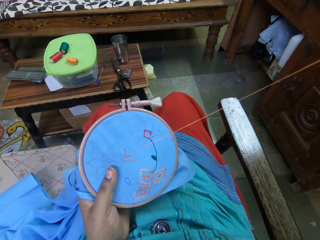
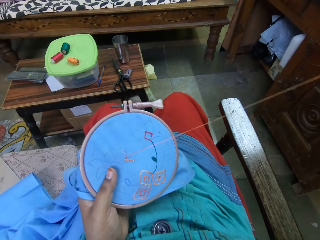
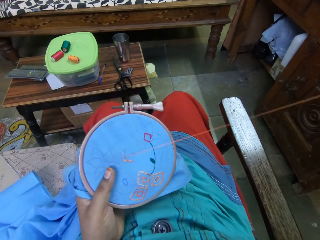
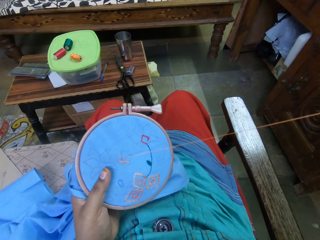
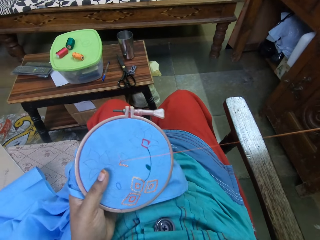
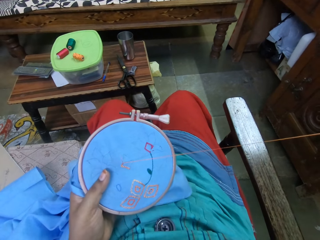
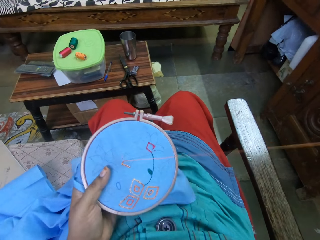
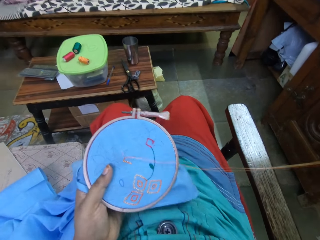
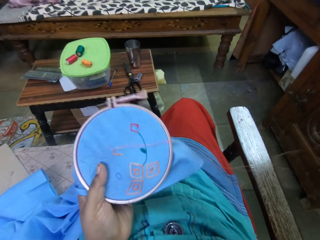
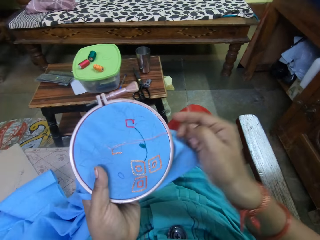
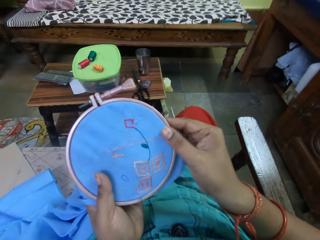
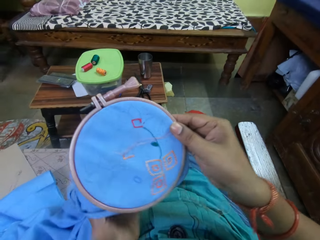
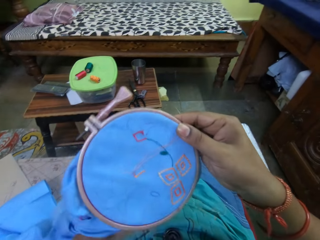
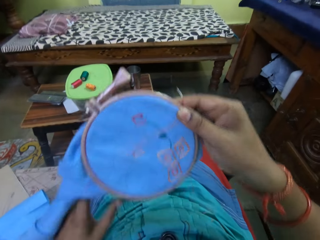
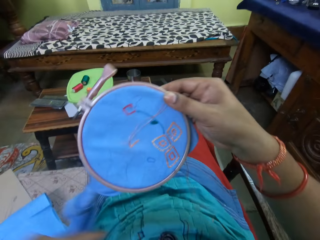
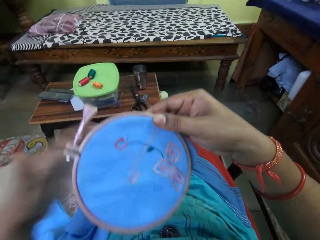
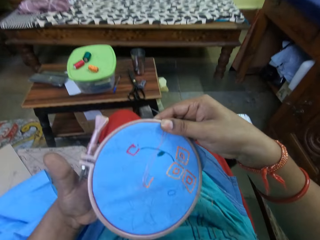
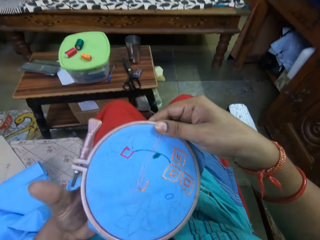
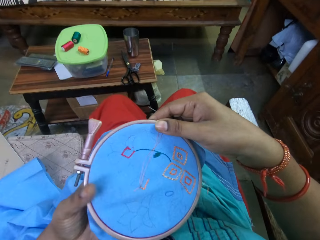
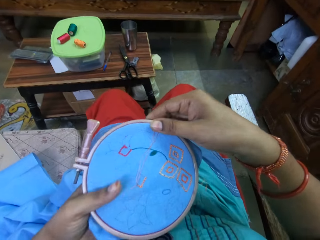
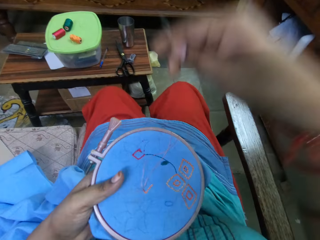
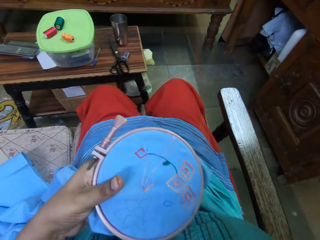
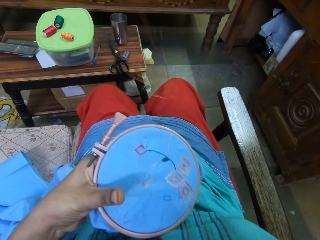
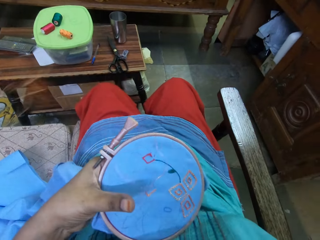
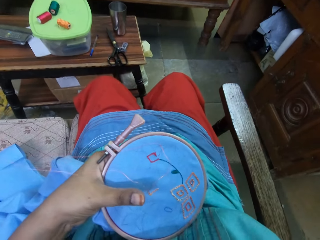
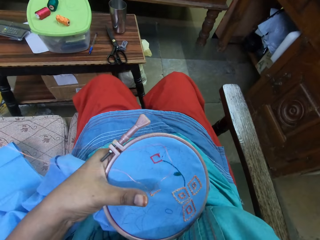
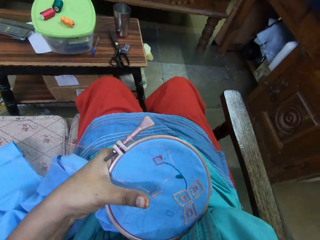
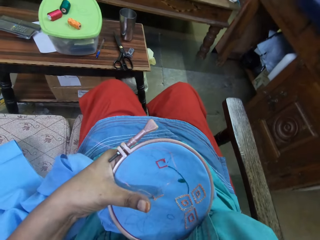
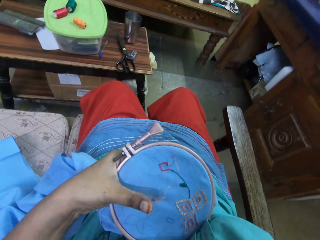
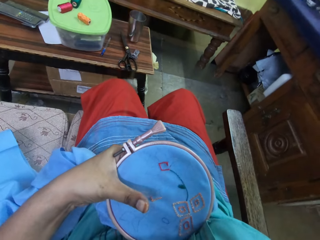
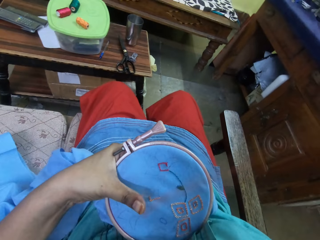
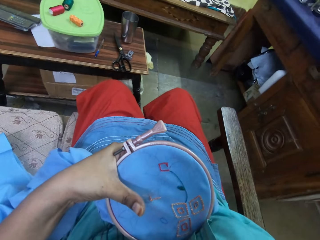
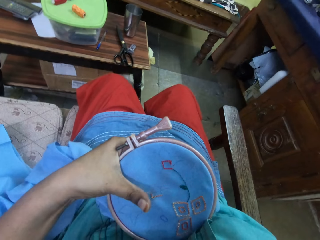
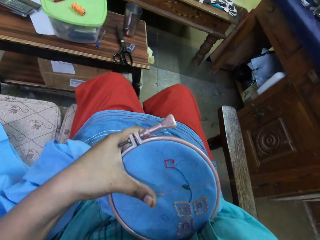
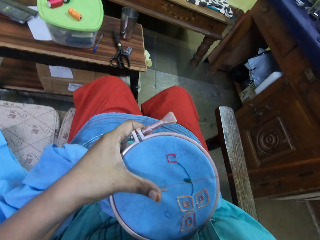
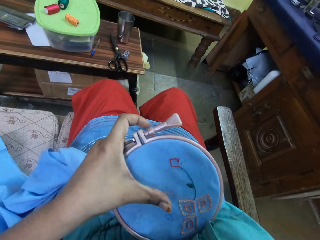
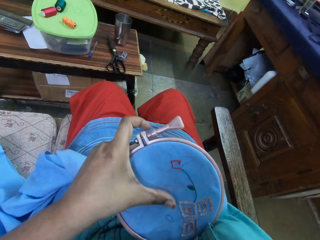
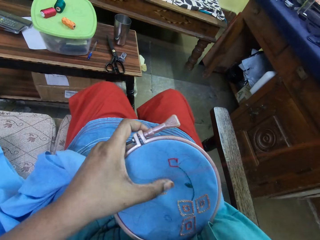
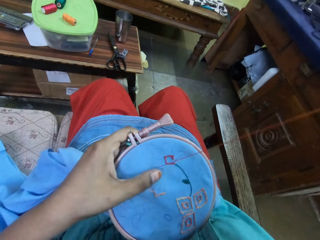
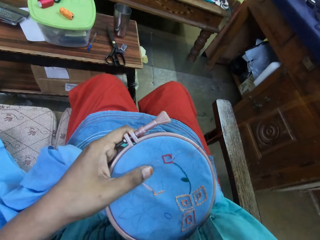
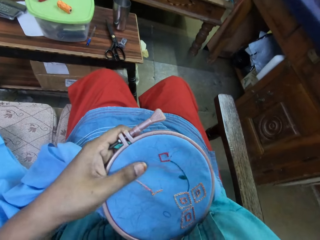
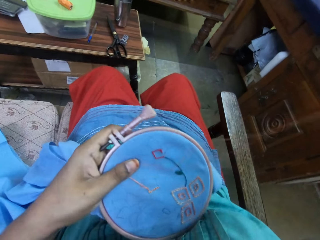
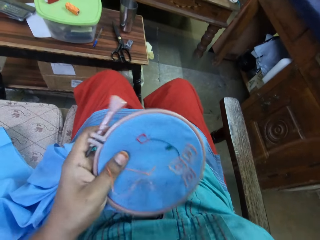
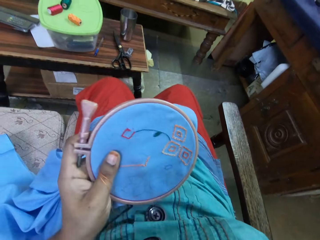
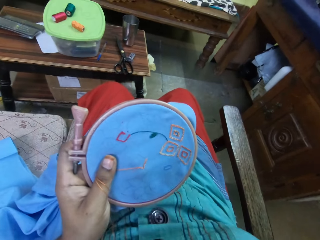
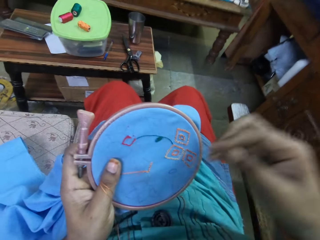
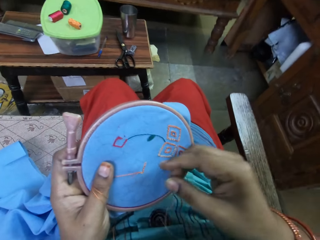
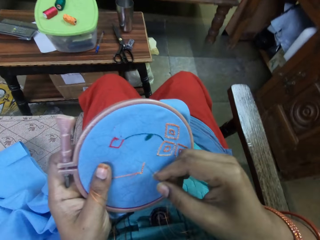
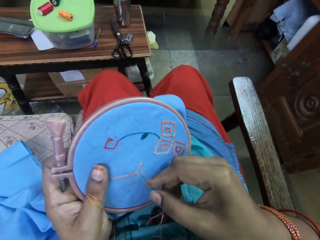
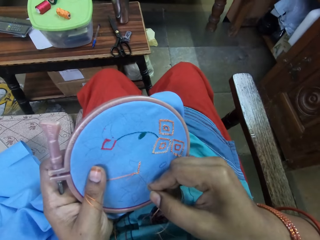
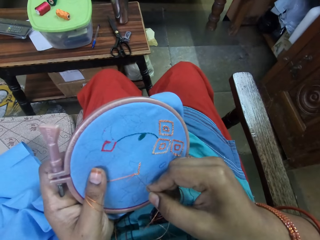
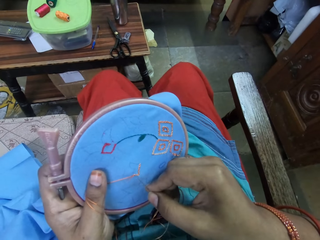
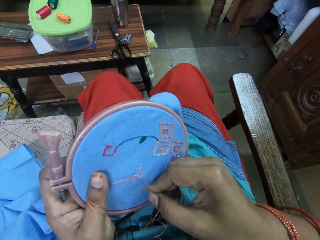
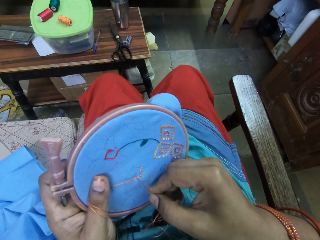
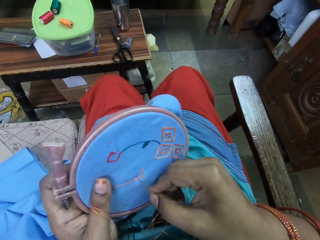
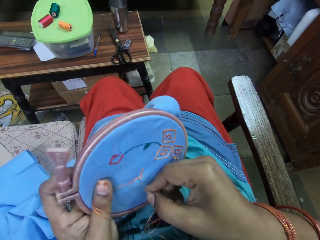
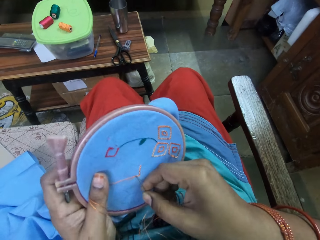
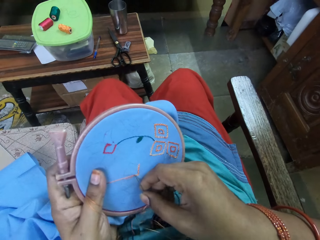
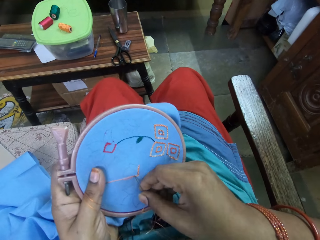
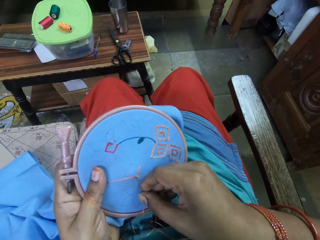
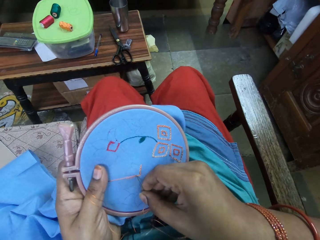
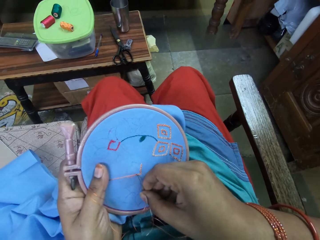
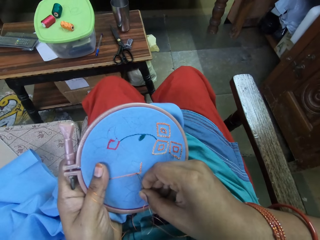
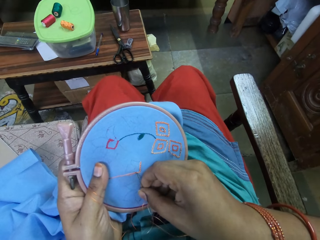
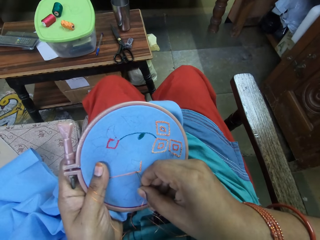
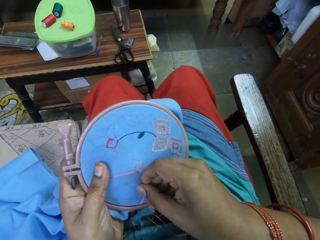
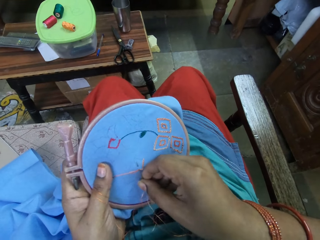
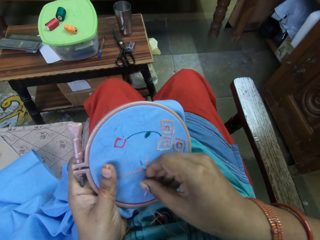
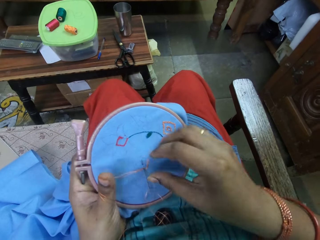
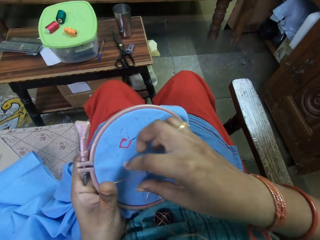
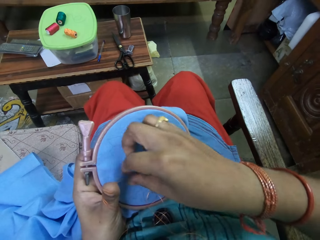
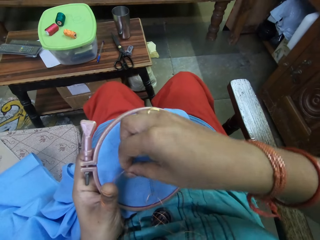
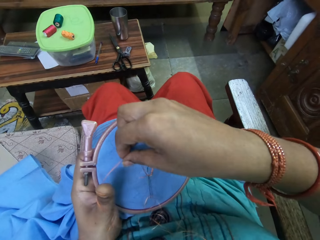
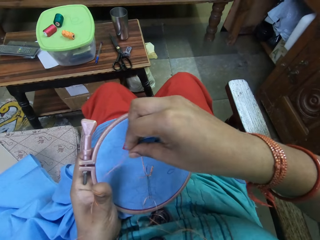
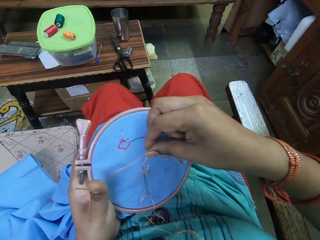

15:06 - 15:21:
The camera wearer adjusts the embroidery hoop in her hands. She presses down the thread on the cloth in the embroidery hoop with her left thumb. She does embroidery on the cloth in the embroidery hoop in her left hand with a needle with thread in her right hand.

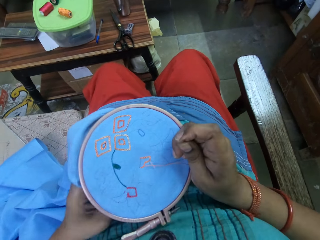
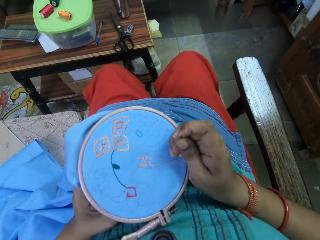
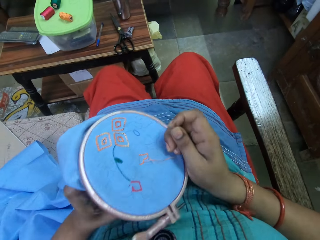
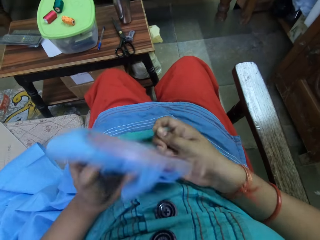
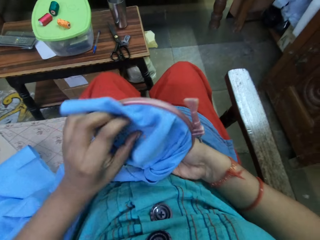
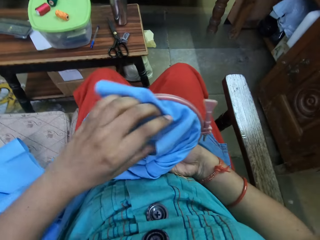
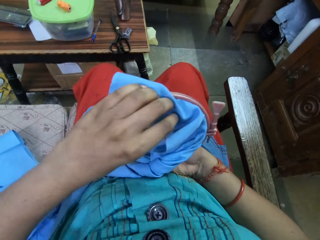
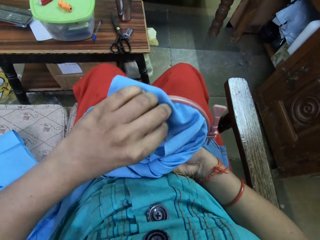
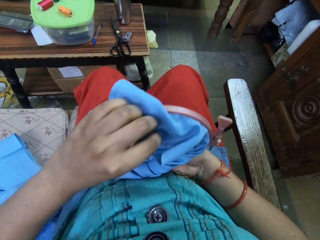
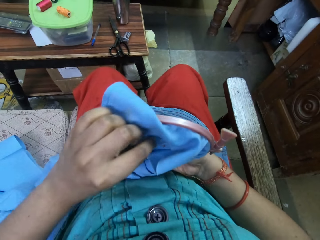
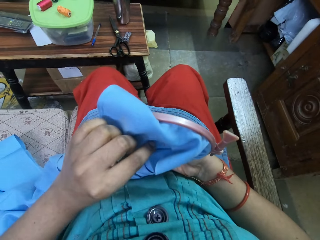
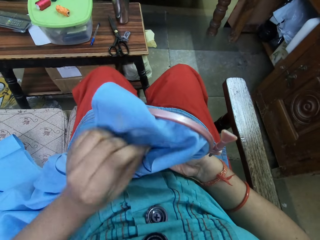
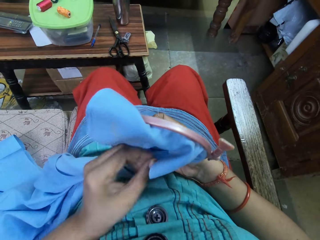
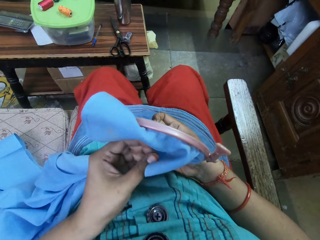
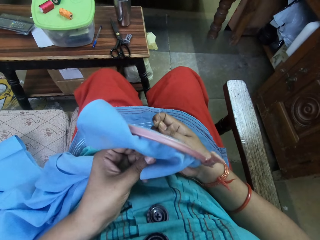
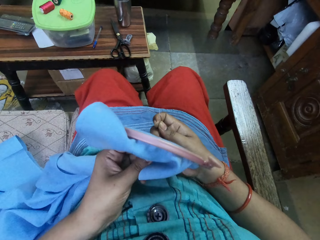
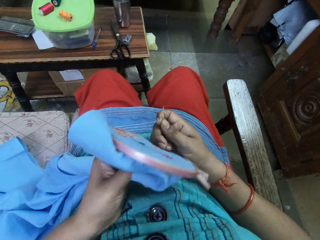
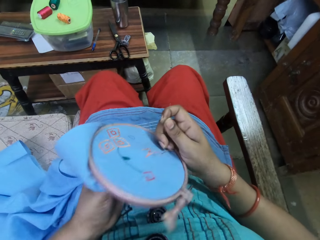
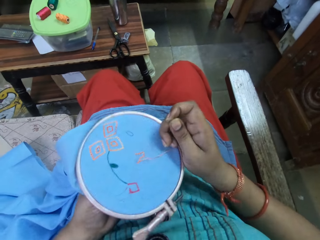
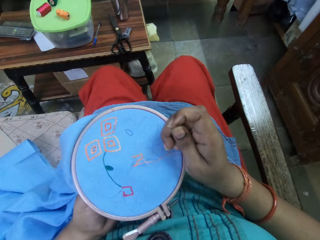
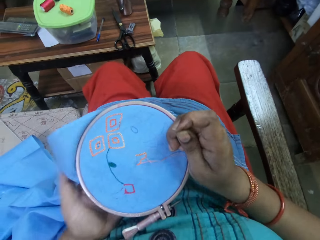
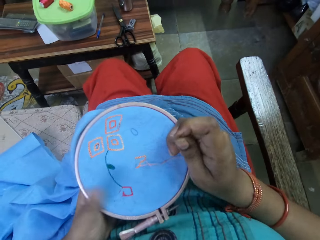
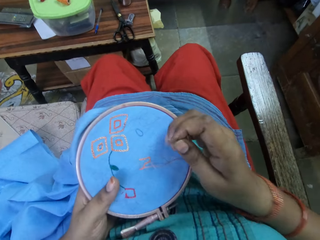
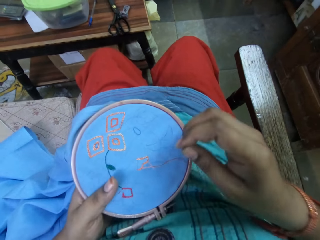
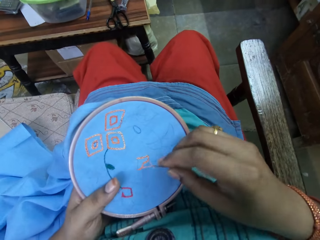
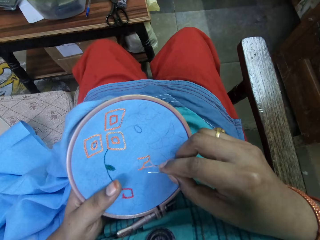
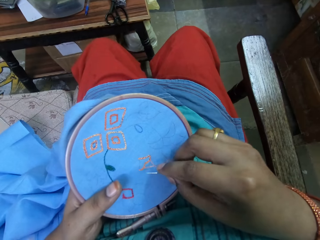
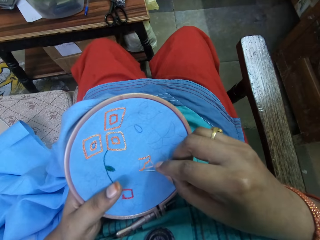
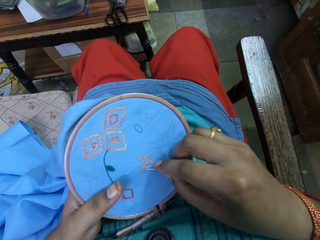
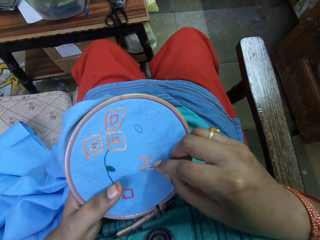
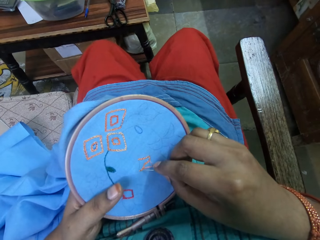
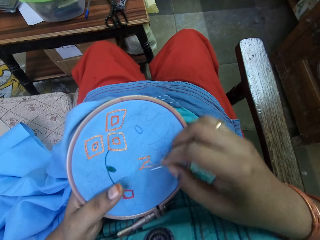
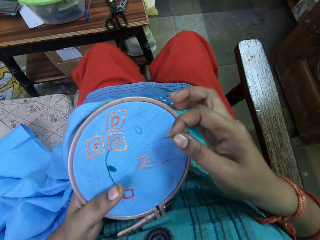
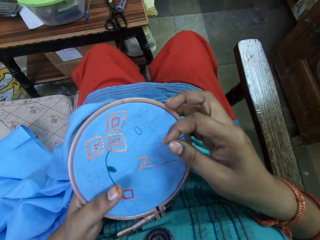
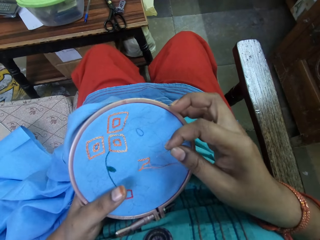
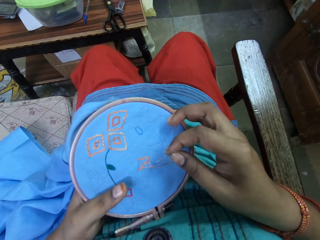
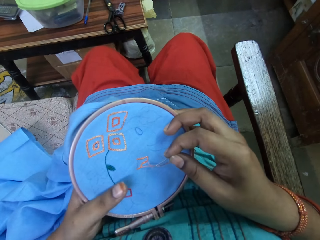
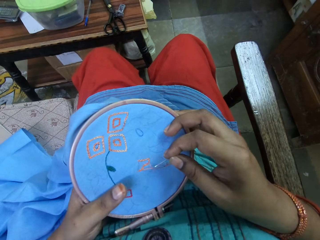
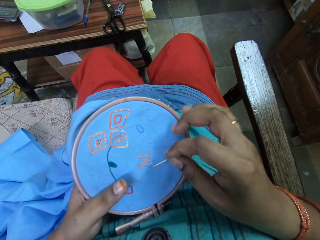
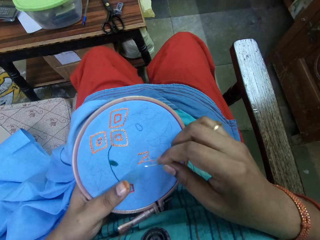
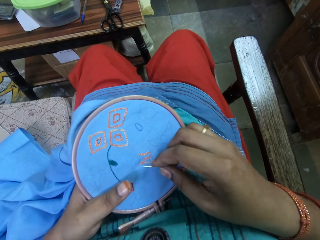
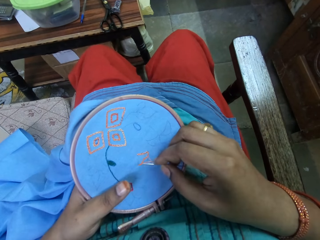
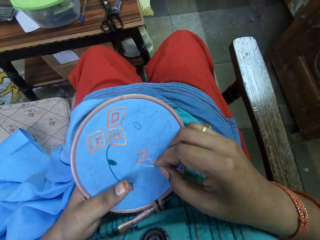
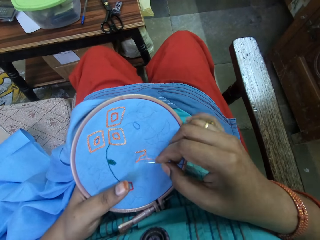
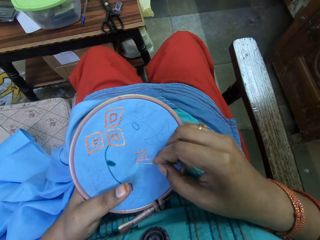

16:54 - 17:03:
The camera wearer adjusts the thread at the back of the cloth with her left hand. She turns the piece of cloth. She inserts the needle with thread into the cloth in the embroidery hoop. She embroiders the piece of cloth. She removes the needle with thread from the cloth with her right hand.
